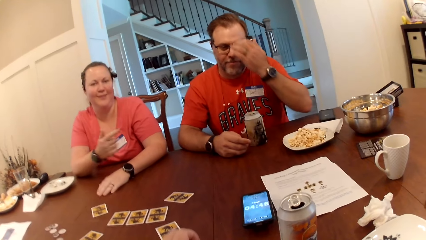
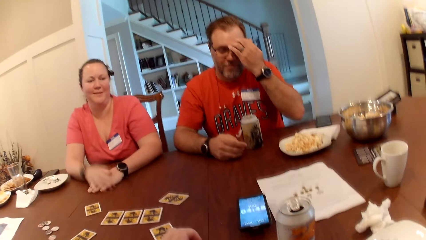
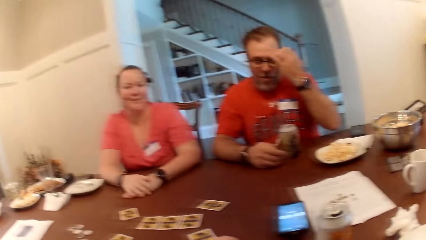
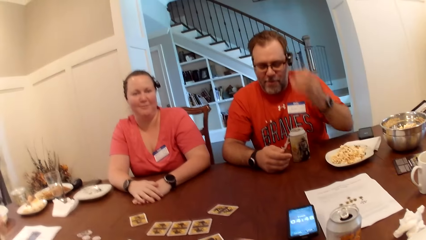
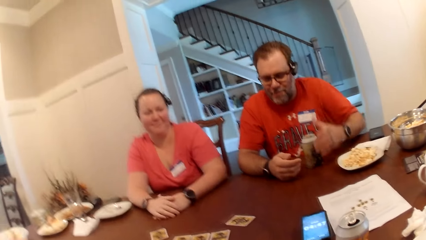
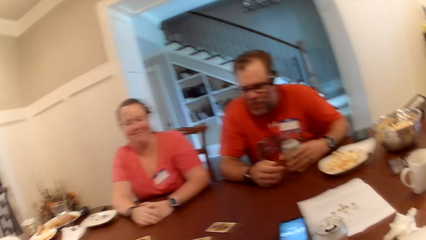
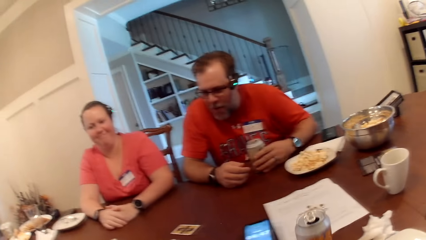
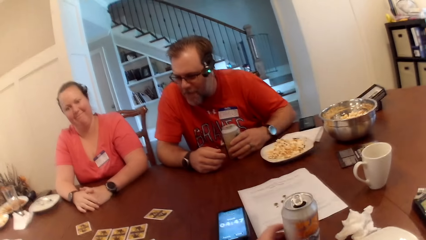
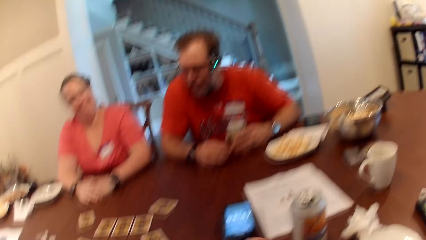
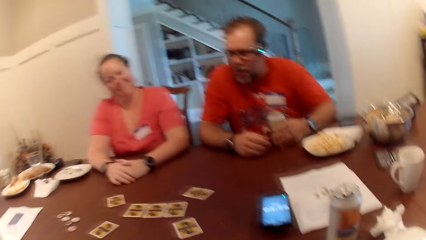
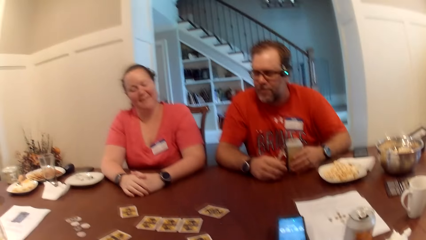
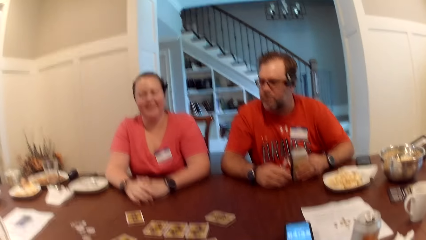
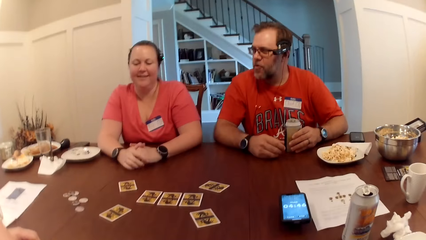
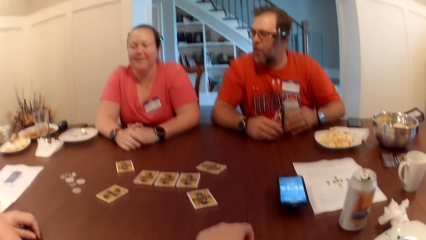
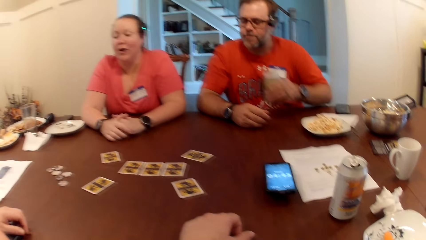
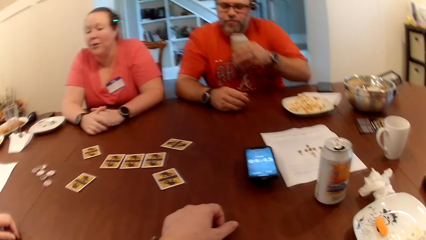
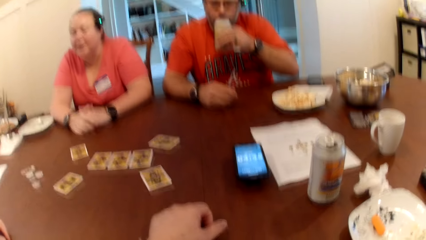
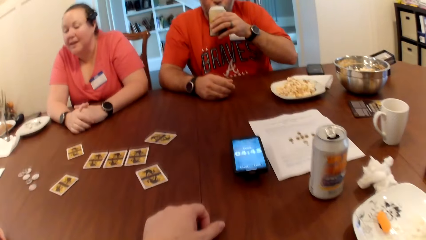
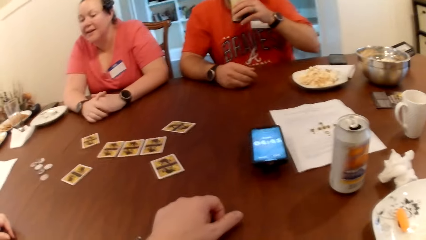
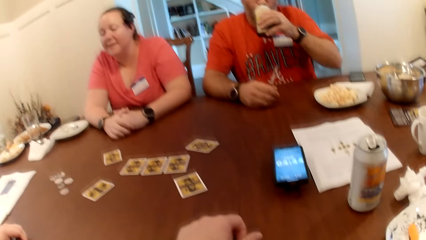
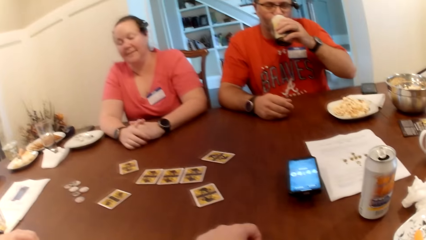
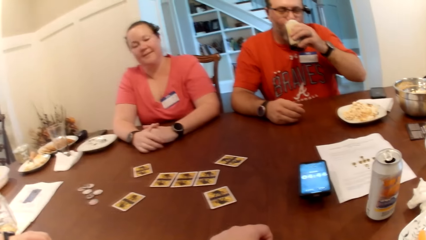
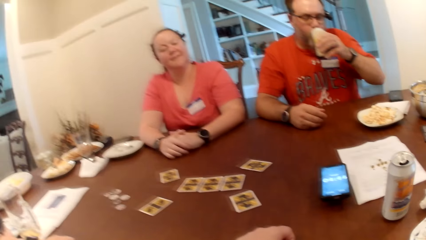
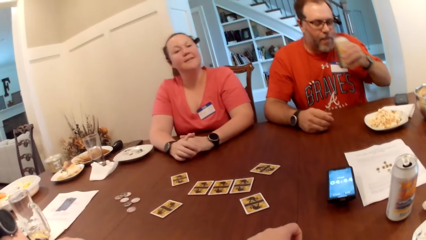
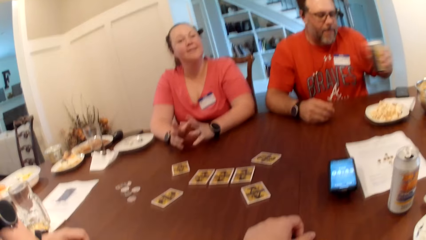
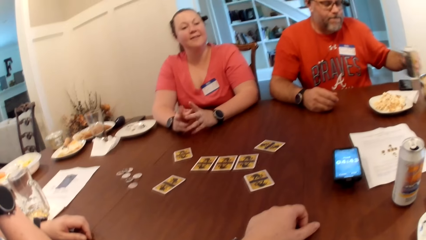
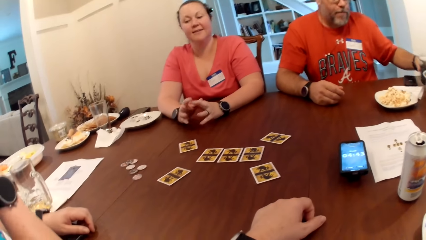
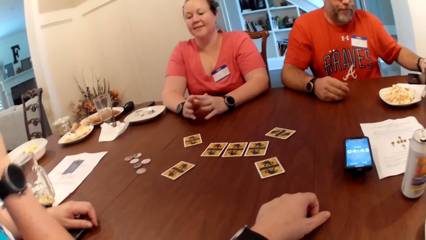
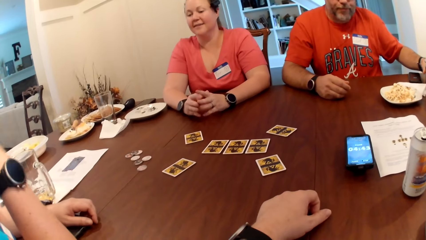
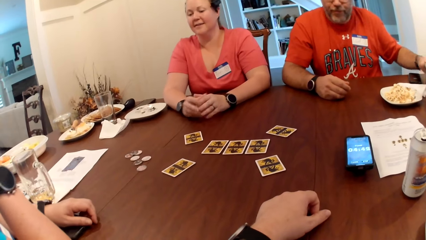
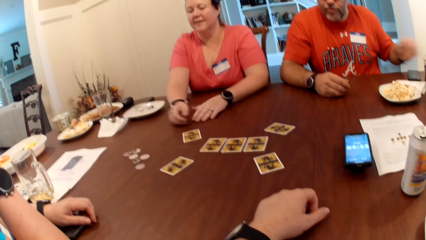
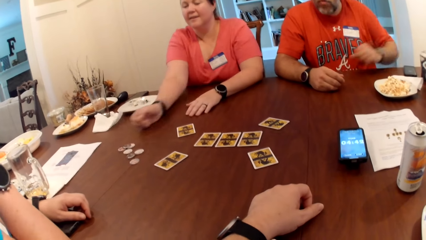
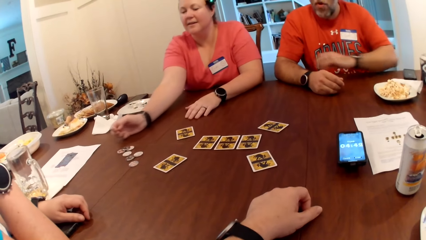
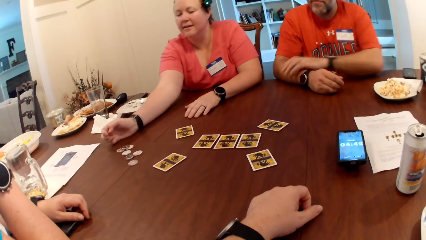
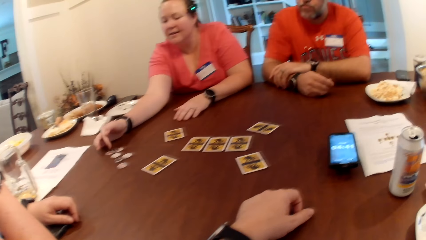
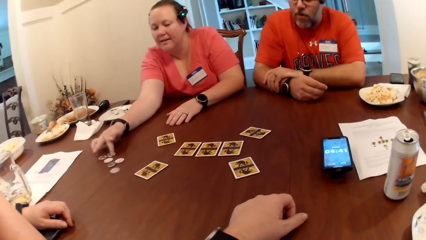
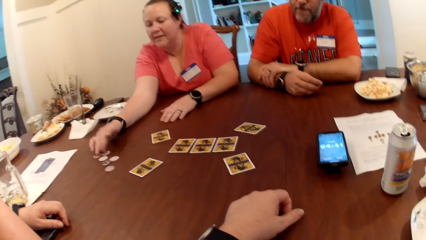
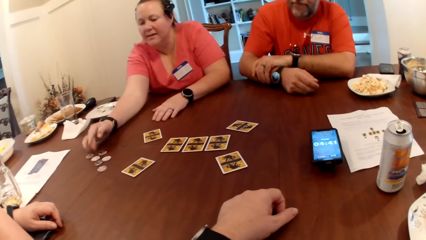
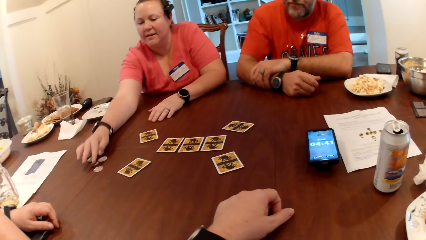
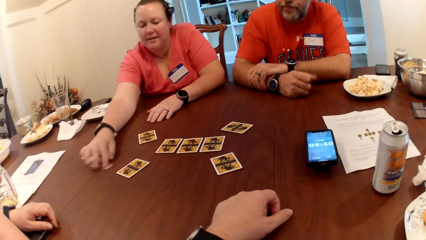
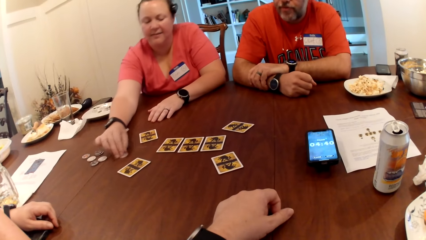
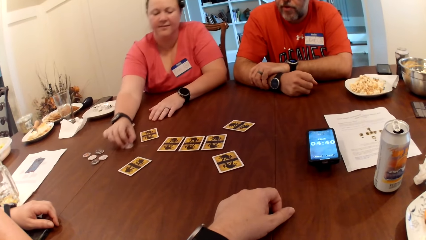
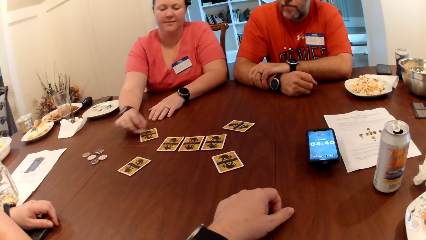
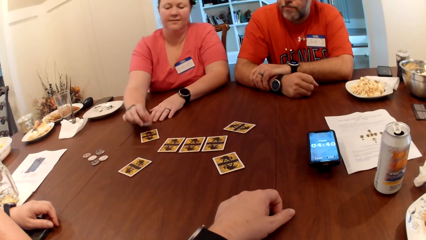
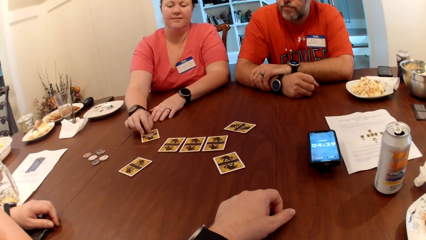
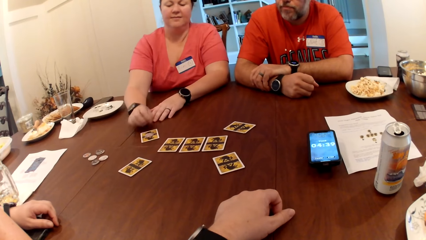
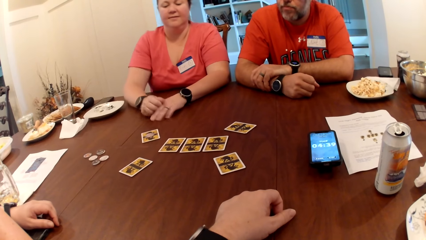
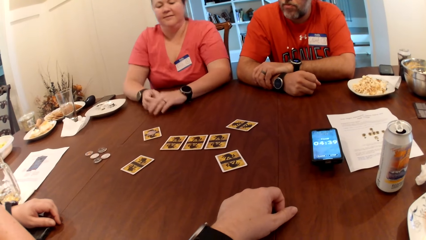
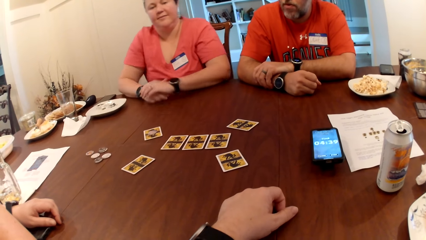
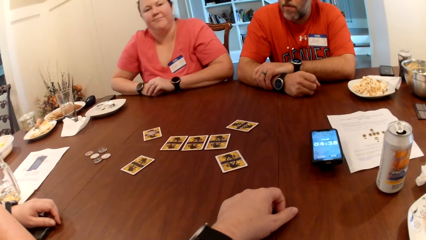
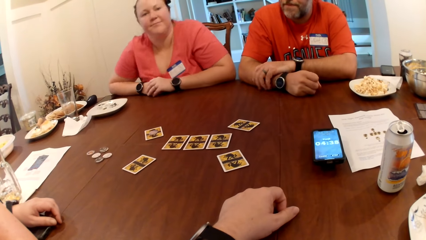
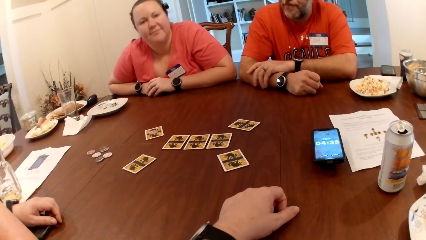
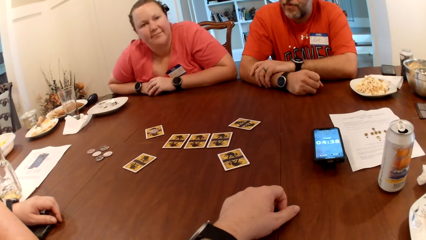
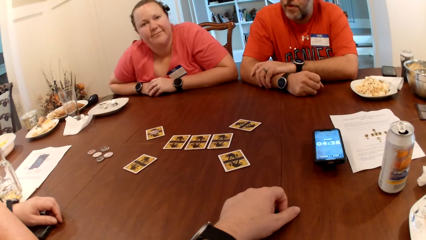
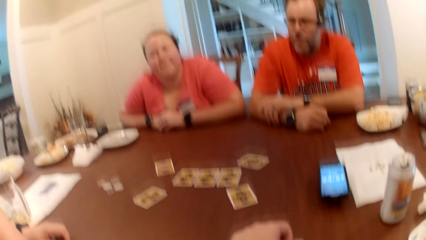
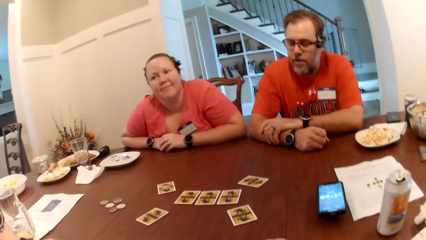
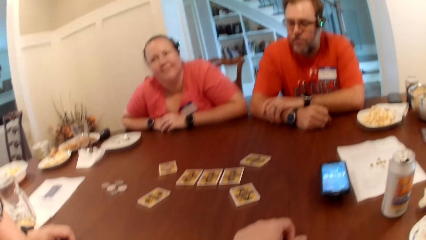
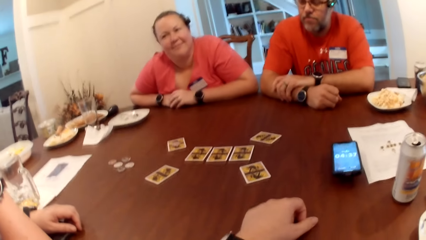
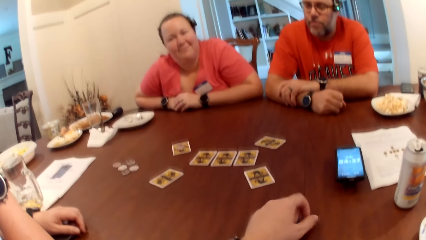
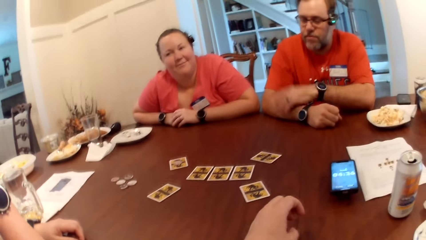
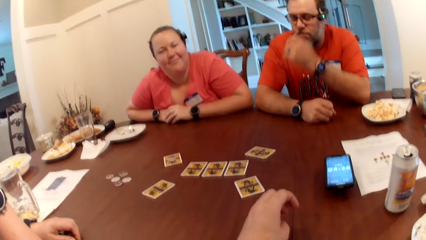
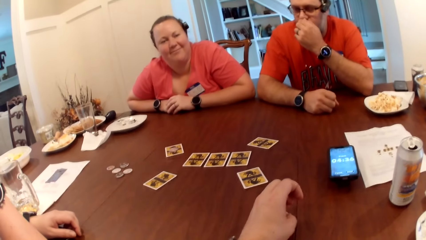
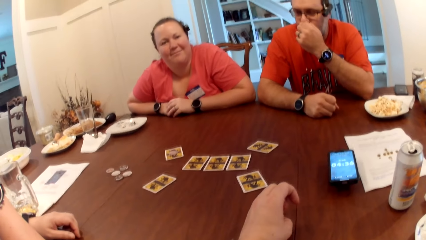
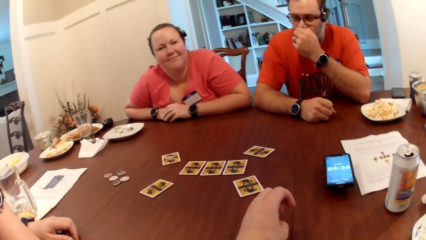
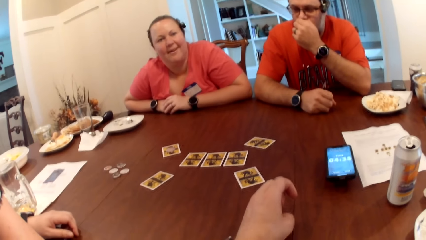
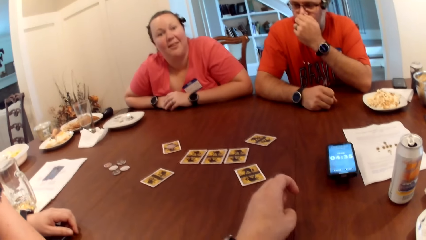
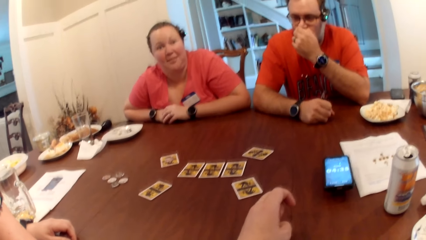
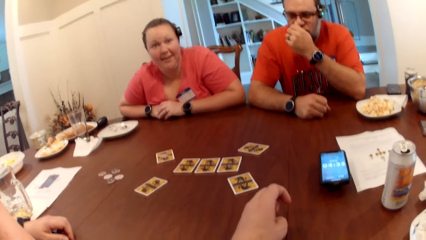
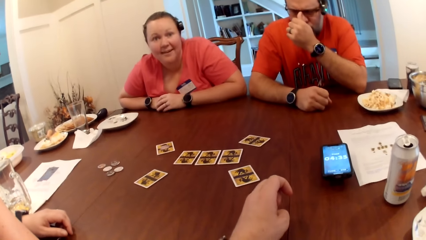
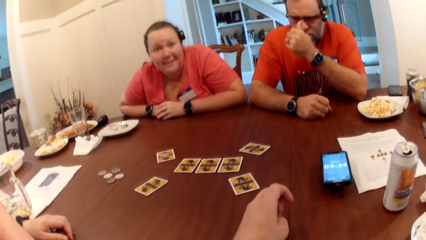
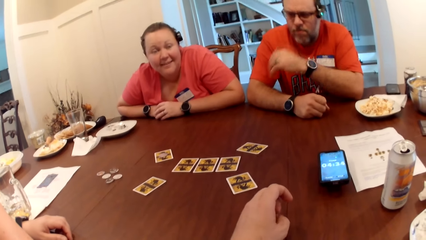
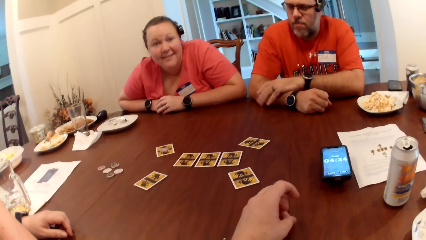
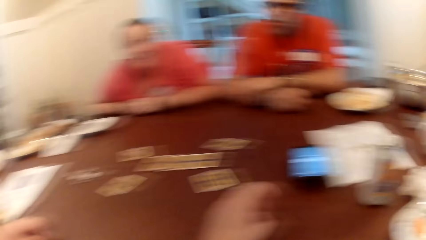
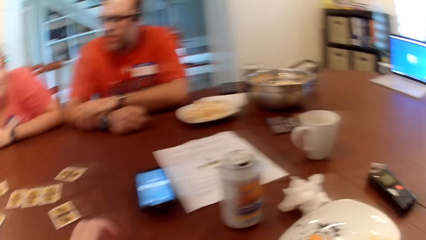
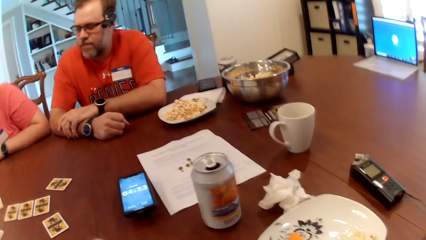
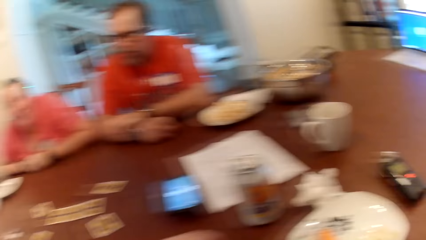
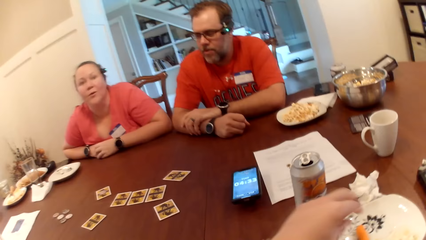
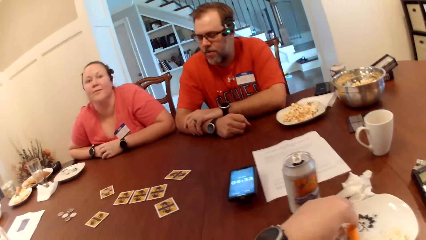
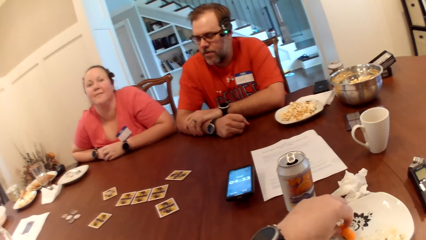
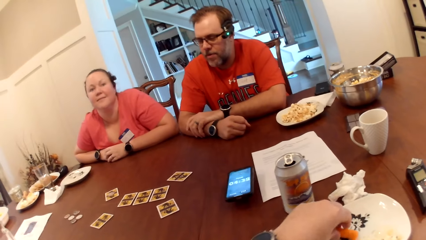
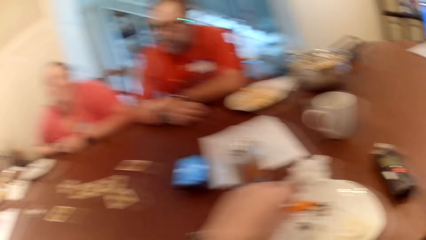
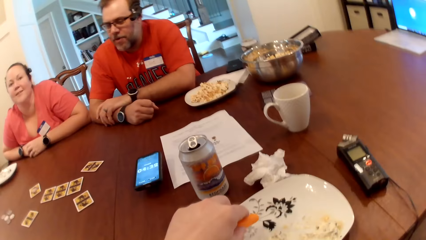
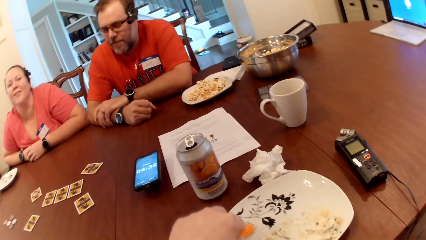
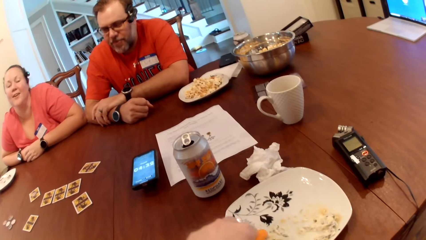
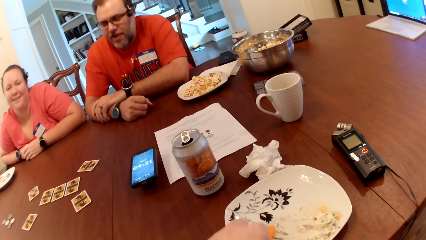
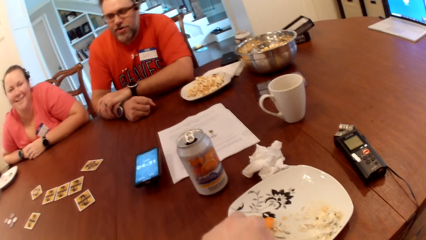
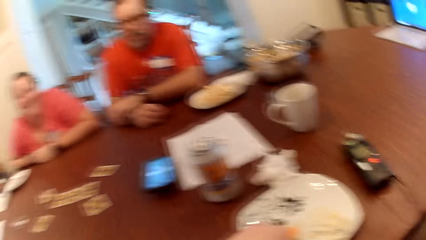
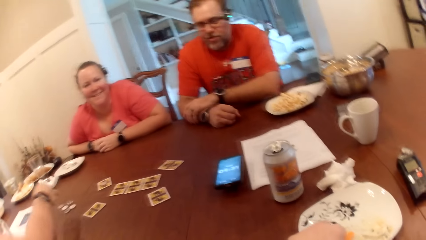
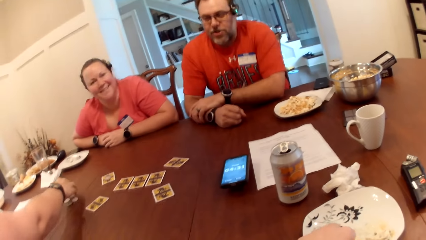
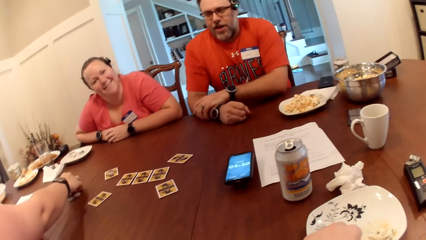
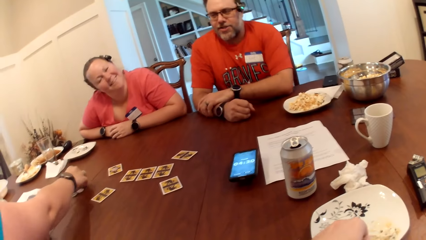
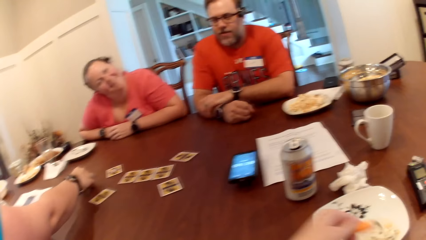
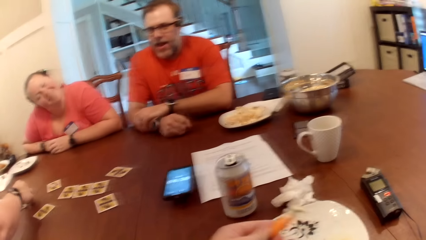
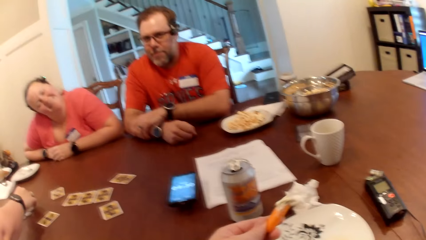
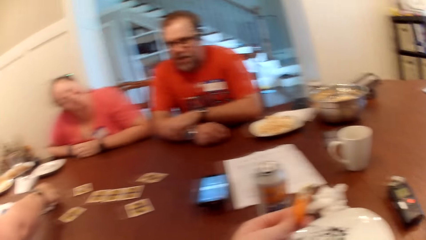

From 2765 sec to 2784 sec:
The man adjusts a pair of glasses with his left hand. A woman converses. The camera wearer moves the can drink on the table with his left hand. He drinks the can drink in his left hand. The man sips a drink. The camera wearer drops the can drink on the table with his left hand. The woman touches a token on the table with her right hand. She picks the token on the table with her right hand and drops the token on the card with her right hand. The camera wearer interacts with the woman. The man touches his nose with his right hand. He adjusts the pair of glasses with his left hand. The camera wearer picks a carrot from the plate on the table with his left hand. He packs some sauce on the plate on the table with the carrot in his left hand. Another woman flips some tokens on the table with her right hand. The man converses. The camera wearer speaks to everyone at the table. The other woman touches the card.
